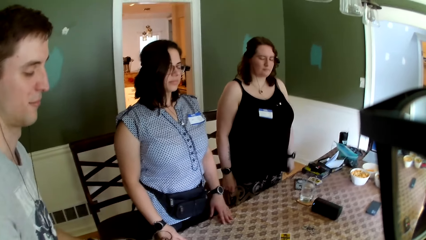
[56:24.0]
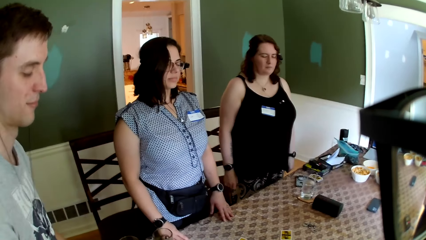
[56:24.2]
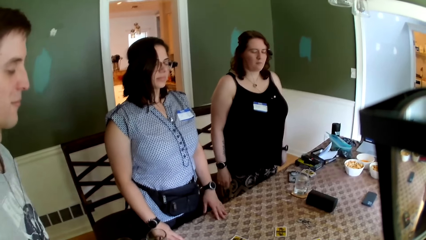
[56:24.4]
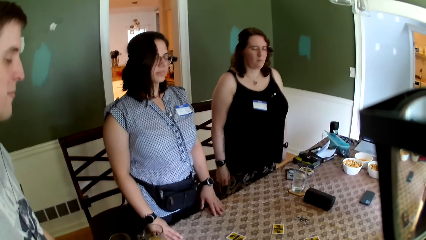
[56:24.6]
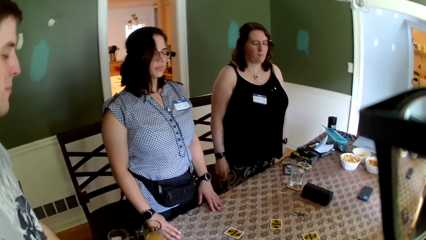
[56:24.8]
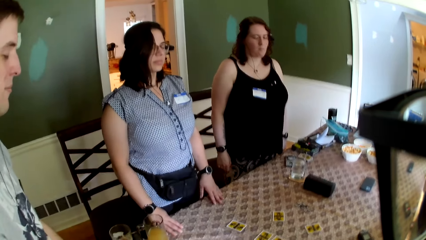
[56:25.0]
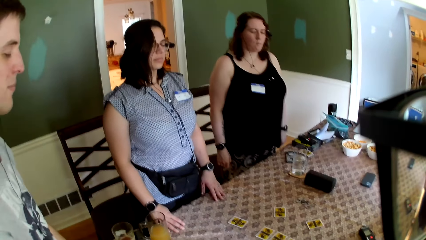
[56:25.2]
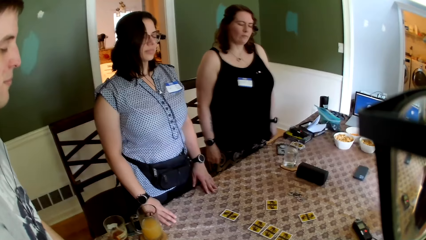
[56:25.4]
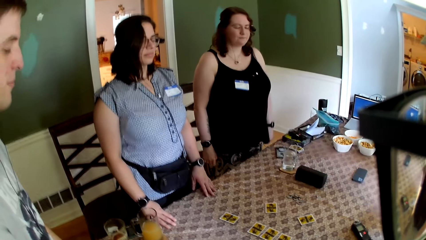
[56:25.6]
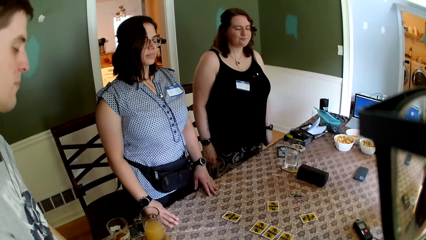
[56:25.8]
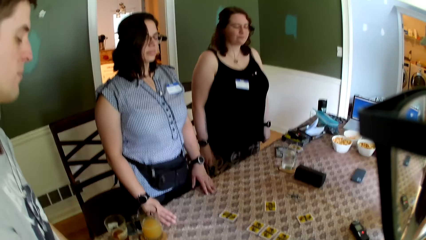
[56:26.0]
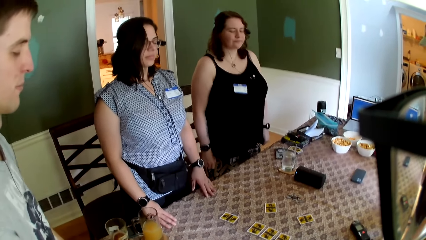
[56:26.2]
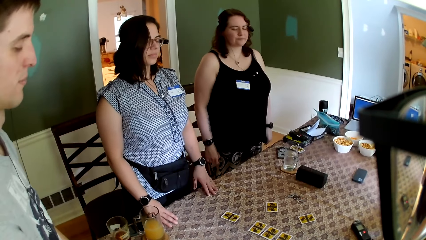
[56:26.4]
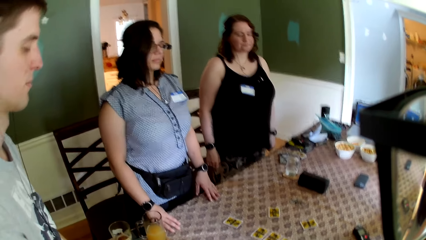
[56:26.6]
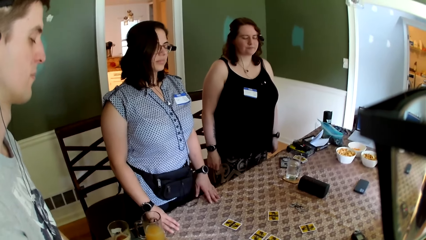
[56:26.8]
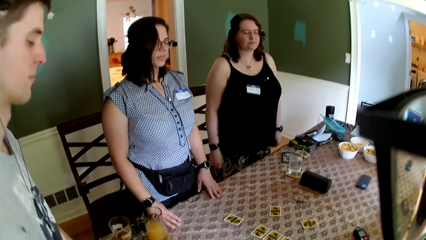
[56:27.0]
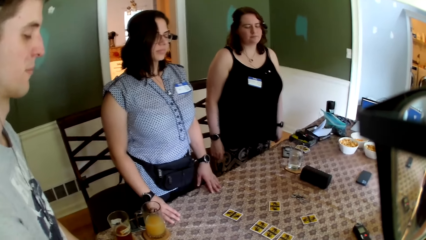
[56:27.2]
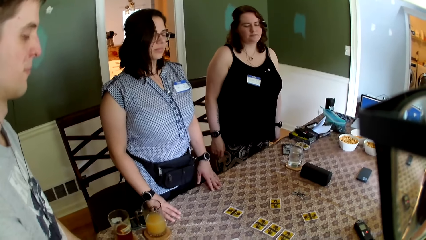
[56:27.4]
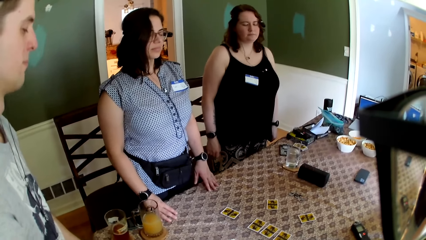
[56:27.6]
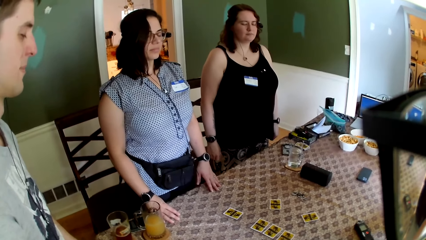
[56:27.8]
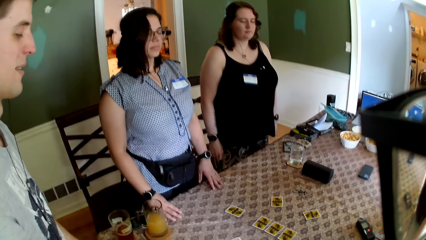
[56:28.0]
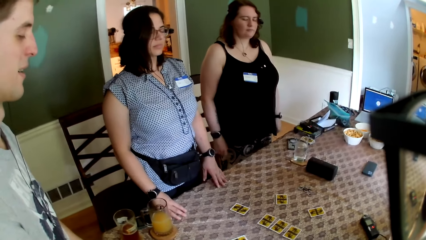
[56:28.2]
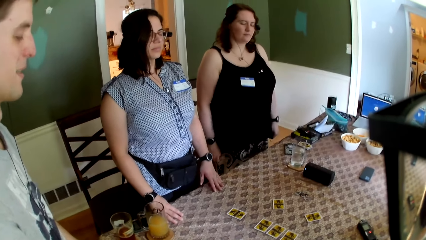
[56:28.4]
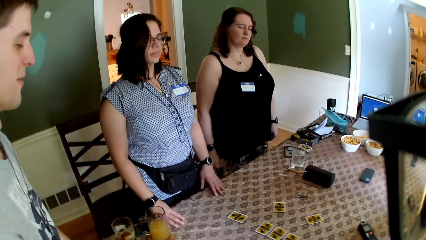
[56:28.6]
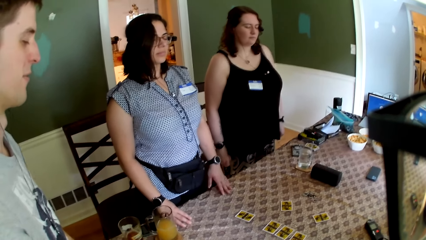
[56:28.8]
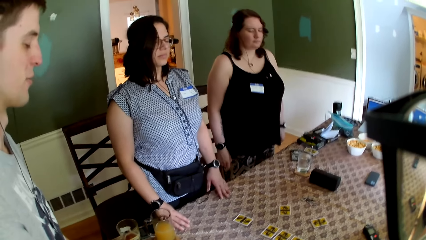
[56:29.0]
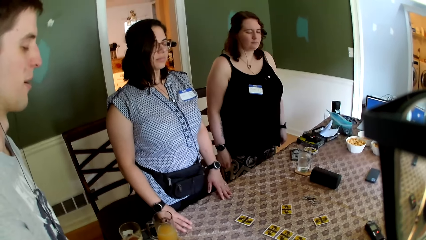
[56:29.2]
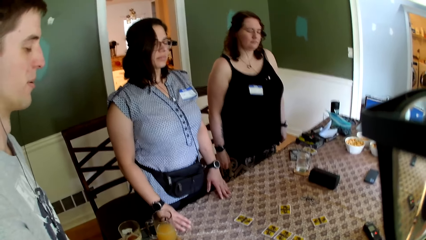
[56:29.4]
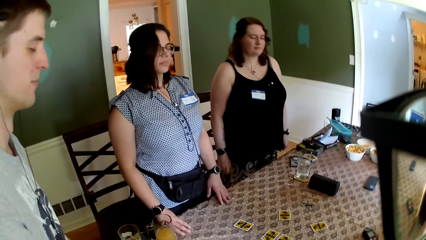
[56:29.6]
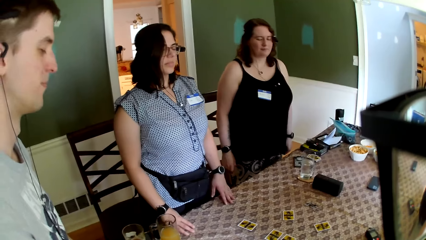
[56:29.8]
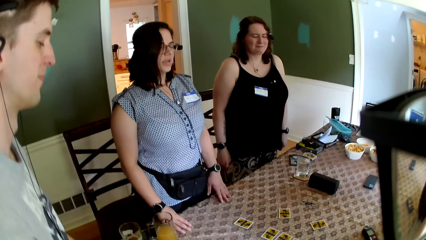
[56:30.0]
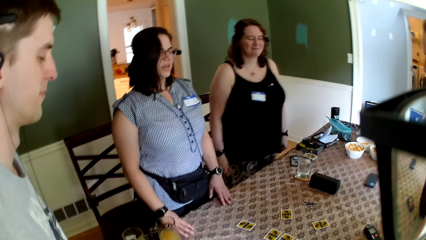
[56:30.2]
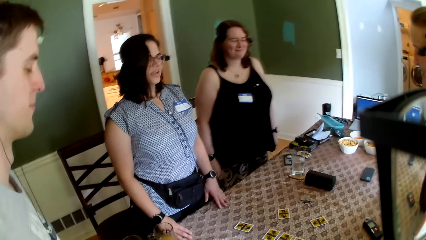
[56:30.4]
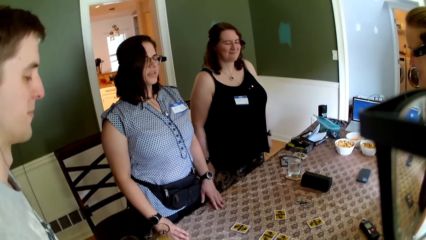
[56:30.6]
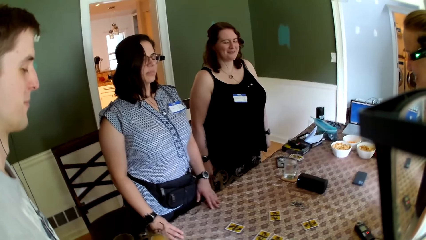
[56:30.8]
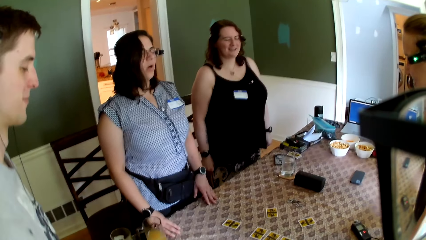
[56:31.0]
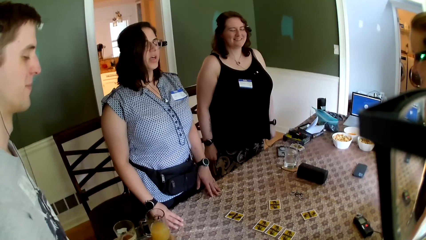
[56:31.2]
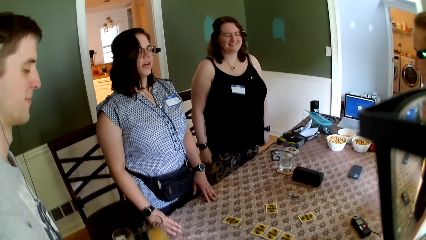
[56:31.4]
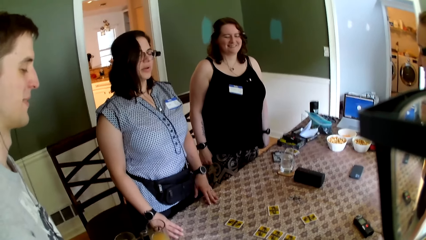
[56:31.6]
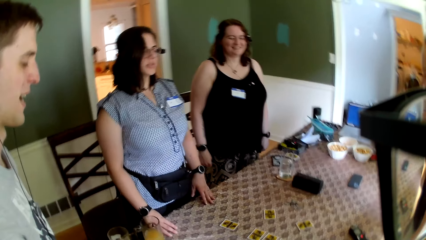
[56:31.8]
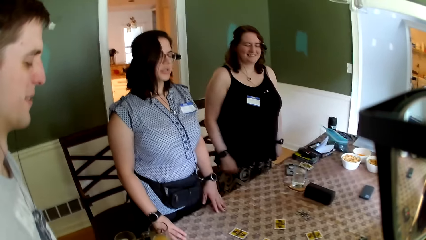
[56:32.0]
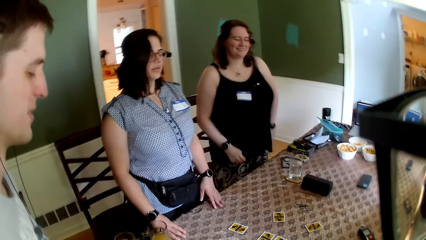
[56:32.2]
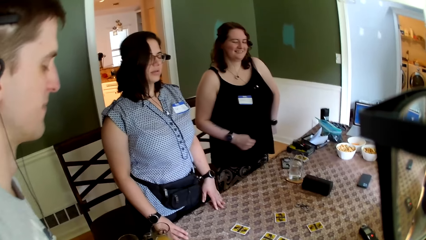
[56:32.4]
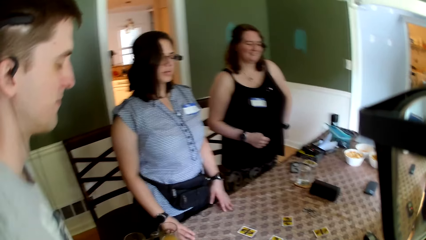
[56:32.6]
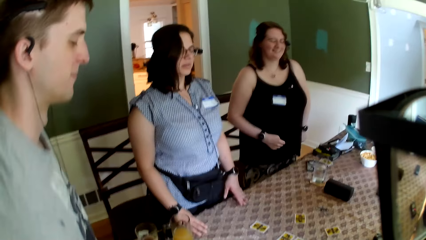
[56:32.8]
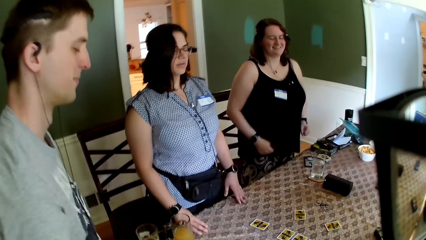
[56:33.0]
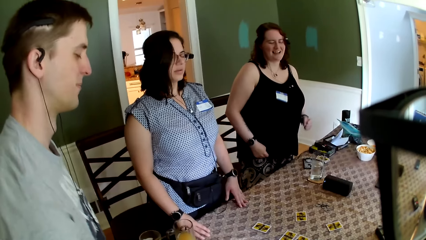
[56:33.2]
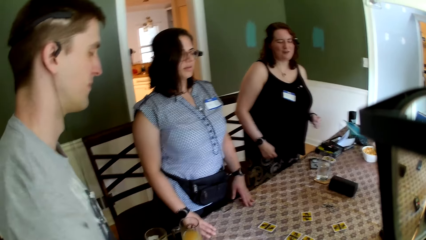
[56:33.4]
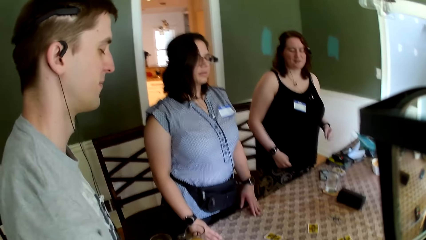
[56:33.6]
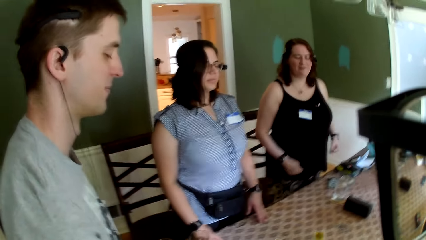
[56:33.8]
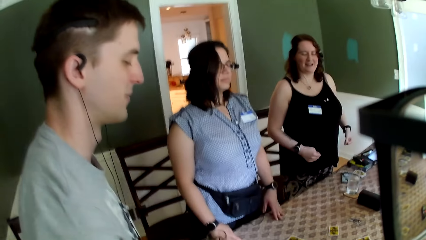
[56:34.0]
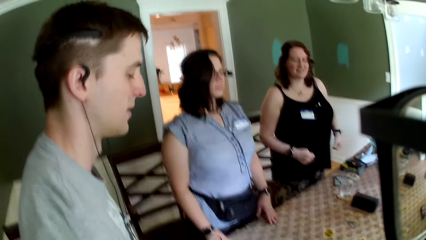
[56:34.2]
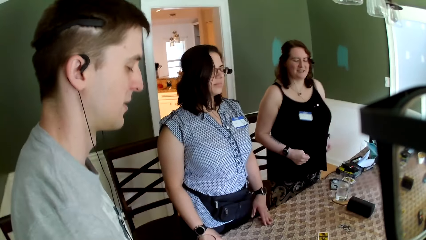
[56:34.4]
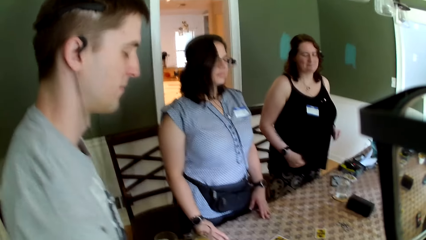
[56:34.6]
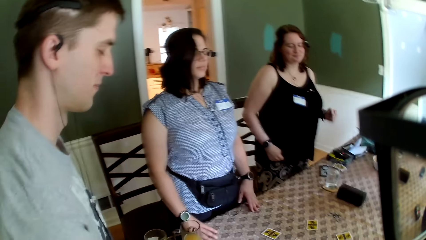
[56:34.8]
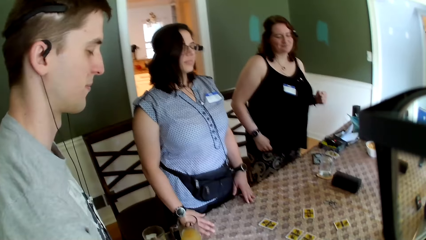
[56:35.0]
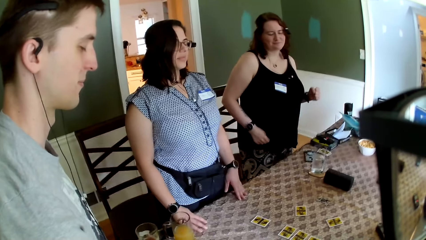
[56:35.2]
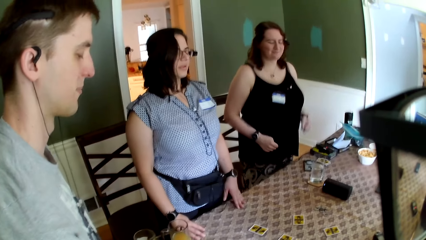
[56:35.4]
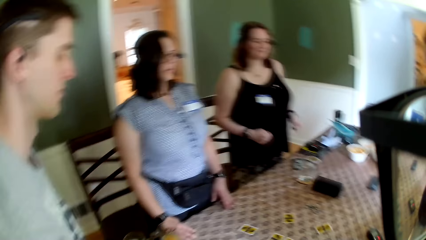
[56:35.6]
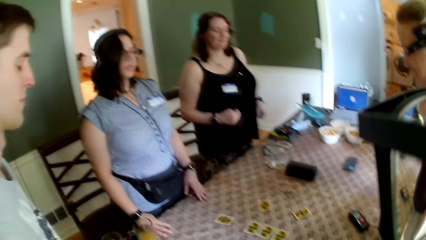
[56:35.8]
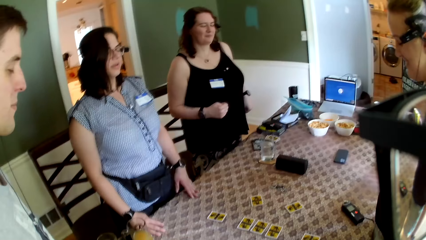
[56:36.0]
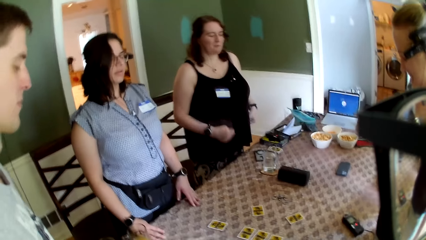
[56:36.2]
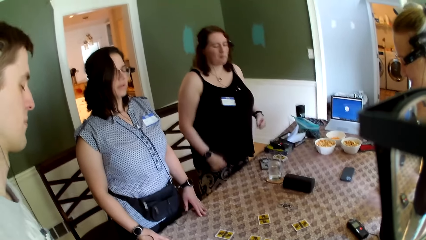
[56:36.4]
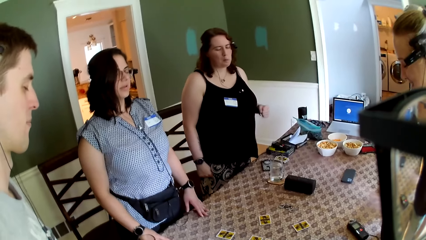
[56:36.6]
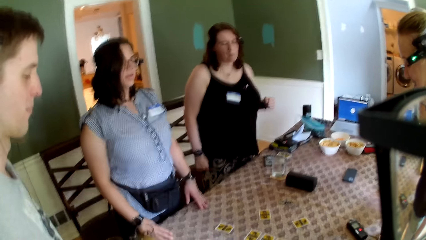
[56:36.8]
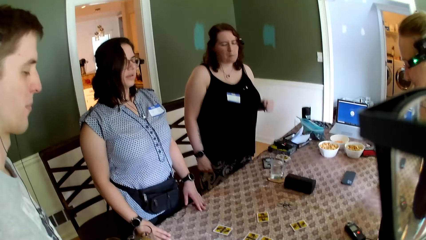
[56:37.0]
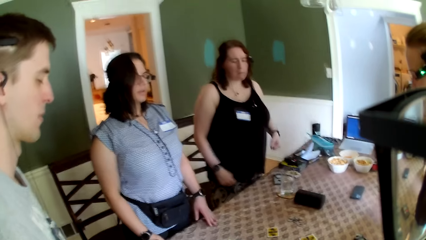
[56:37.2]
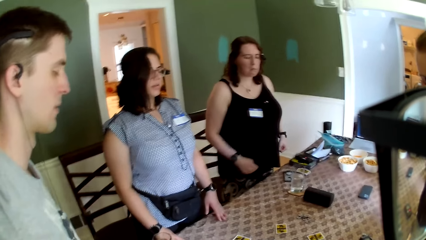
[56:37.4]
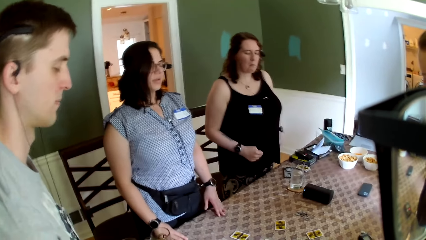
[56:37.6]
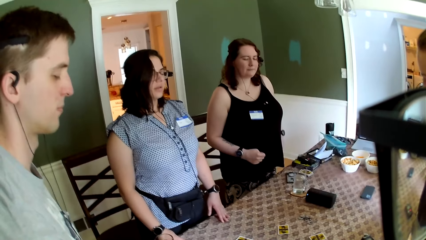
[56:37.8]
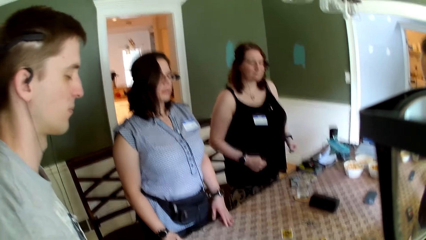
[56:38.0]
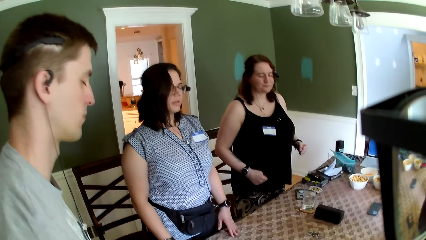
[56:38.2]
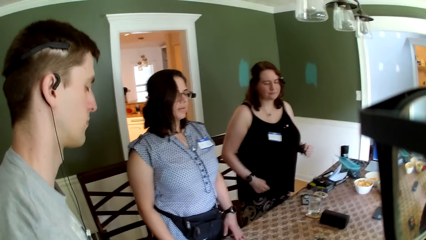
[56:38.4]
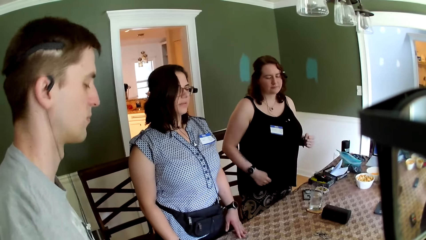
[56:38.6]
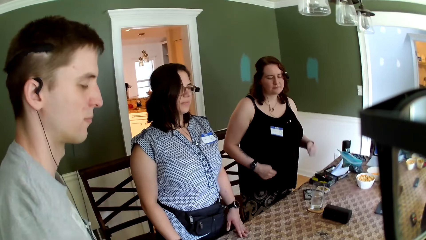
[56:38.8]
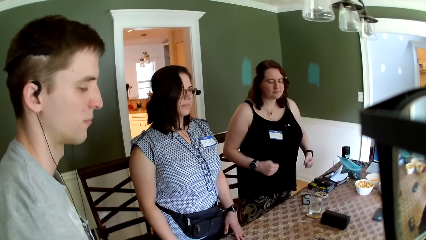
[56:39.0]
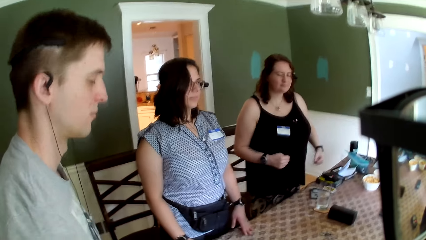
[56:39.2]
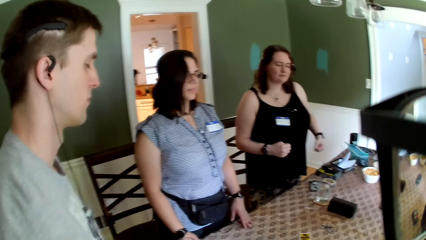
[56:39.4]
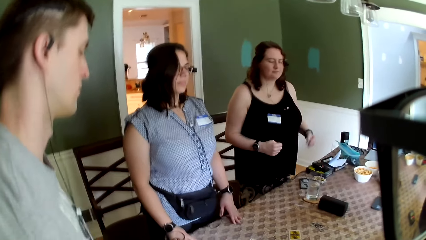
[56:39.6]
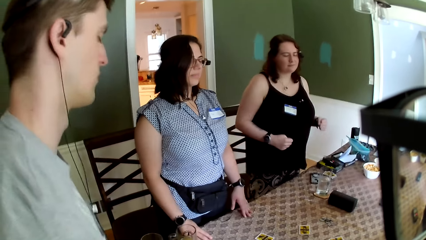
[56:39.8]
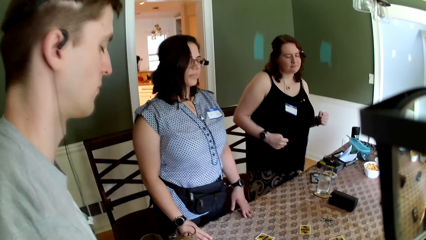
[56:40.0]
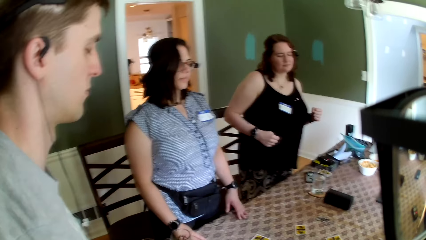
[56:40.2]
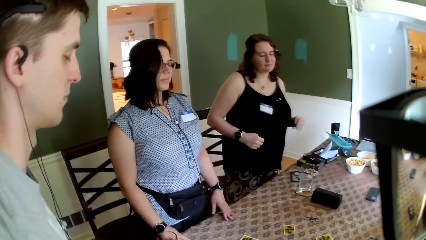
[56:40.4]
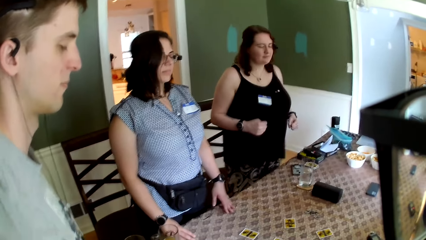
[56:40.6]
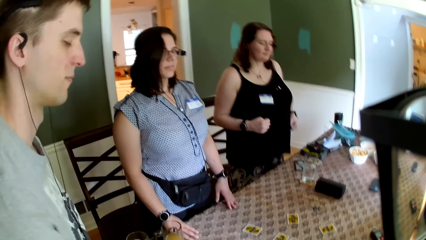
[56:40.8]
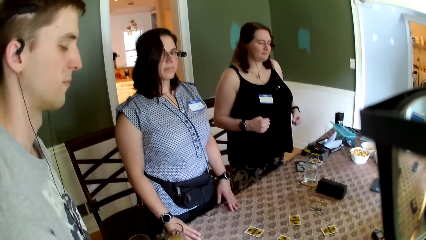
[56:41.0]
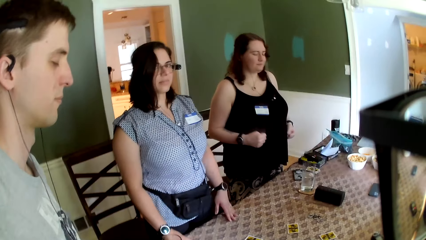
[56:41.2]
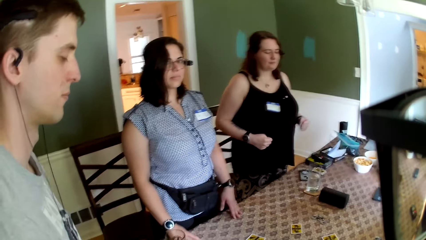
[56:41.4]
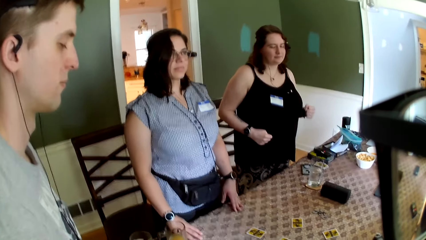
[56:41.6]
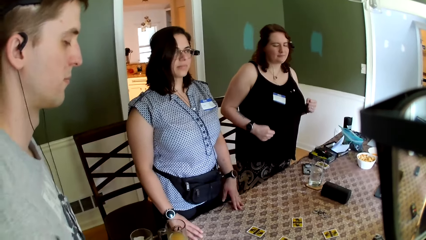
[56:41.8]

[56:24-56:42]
A man interacts with a woman. The camera wearer interacts with the group at the table.
